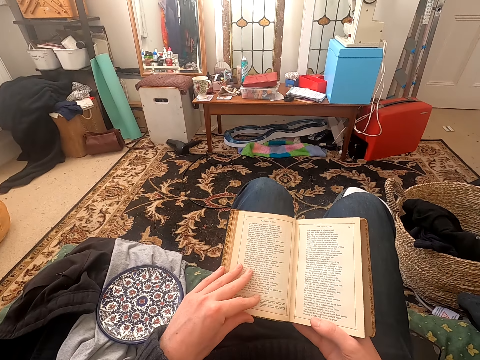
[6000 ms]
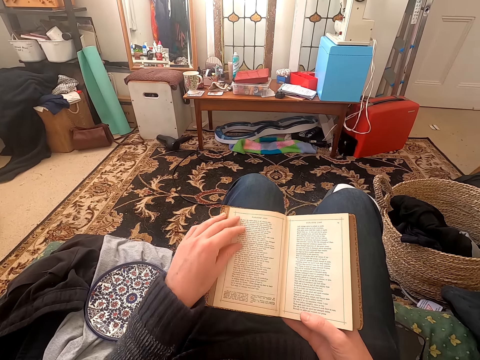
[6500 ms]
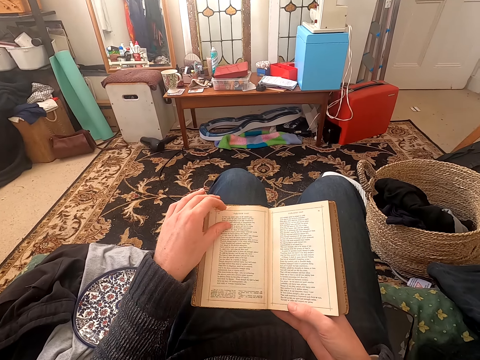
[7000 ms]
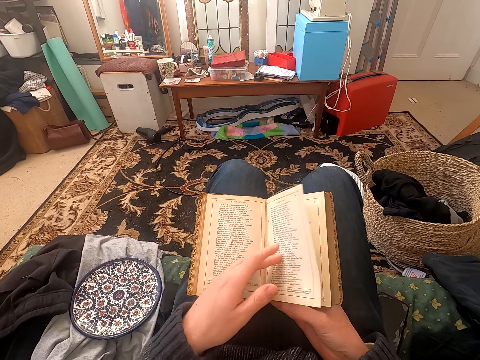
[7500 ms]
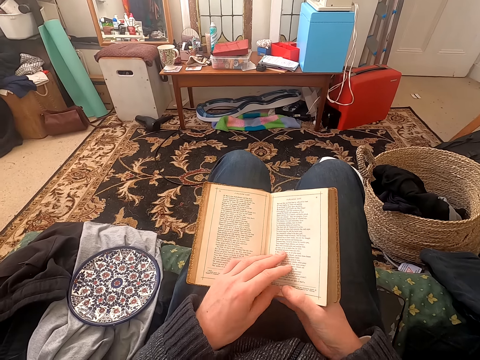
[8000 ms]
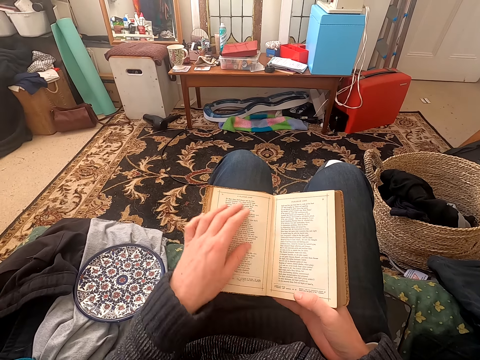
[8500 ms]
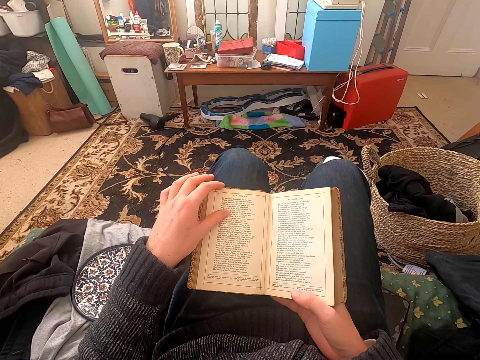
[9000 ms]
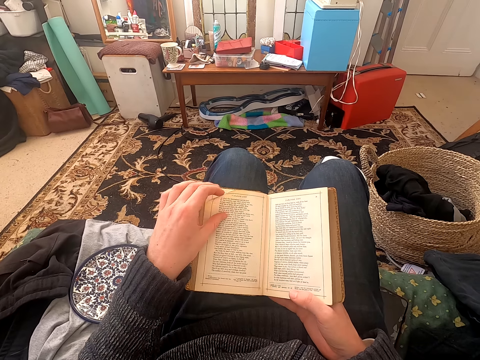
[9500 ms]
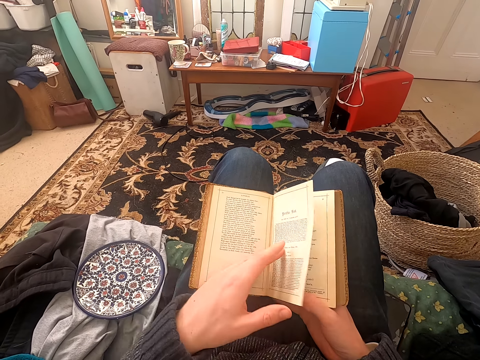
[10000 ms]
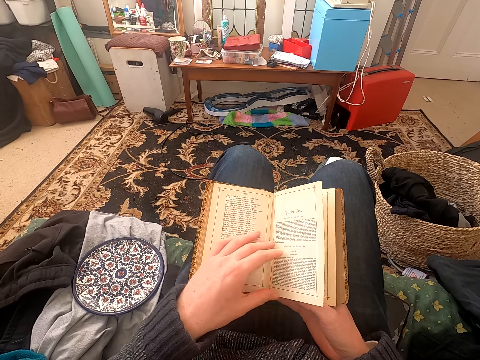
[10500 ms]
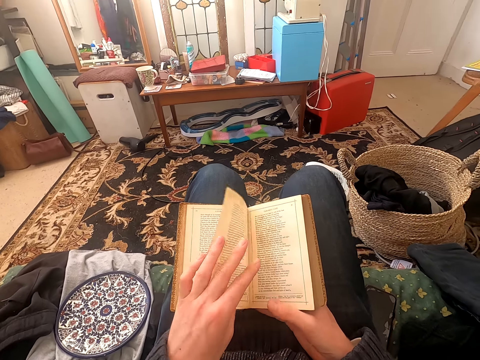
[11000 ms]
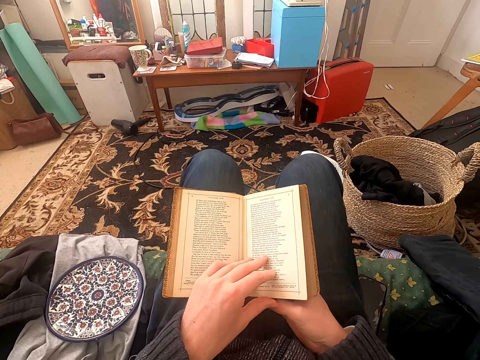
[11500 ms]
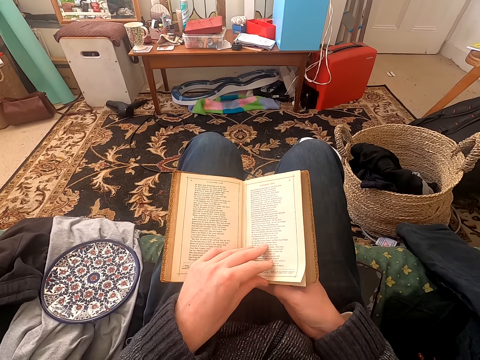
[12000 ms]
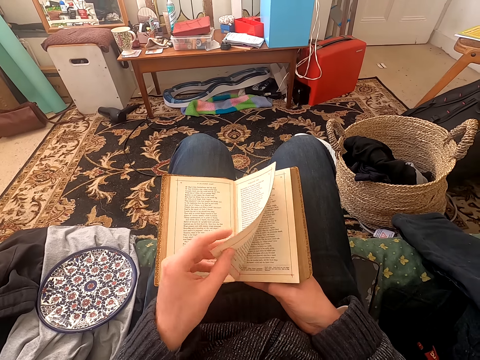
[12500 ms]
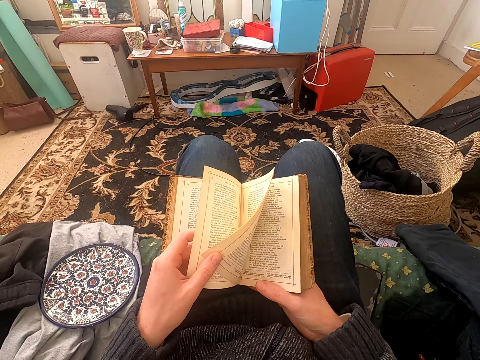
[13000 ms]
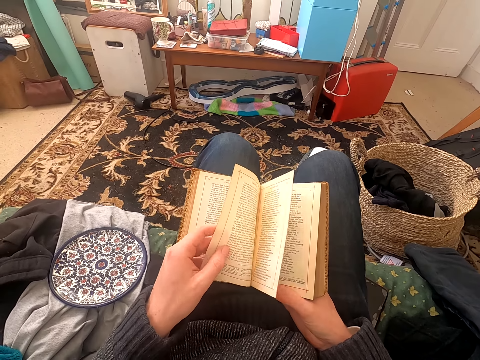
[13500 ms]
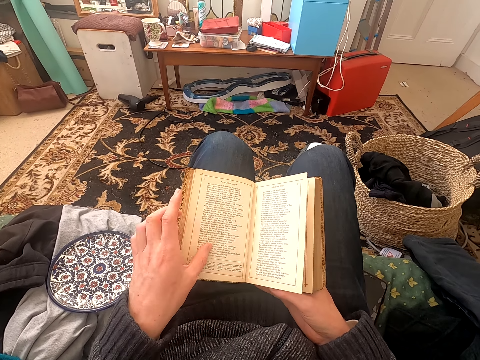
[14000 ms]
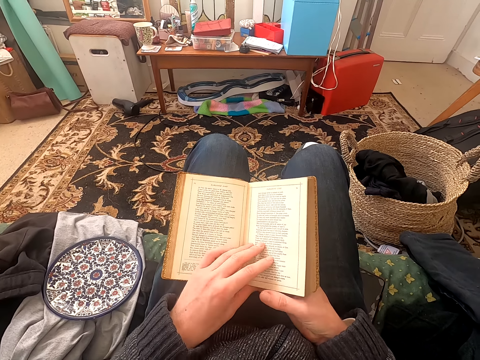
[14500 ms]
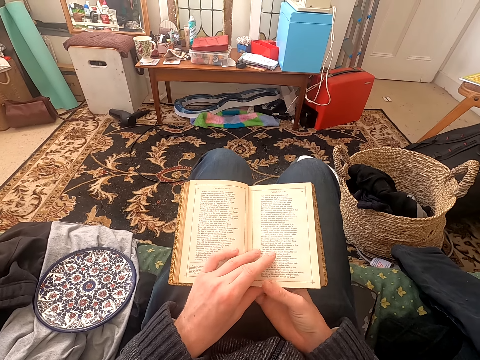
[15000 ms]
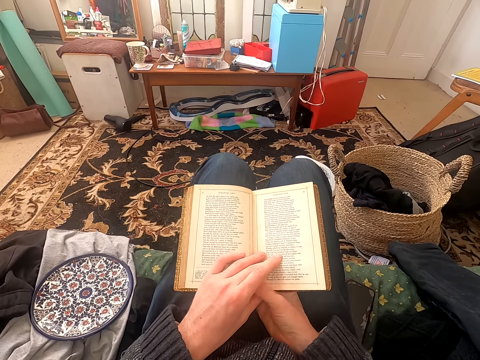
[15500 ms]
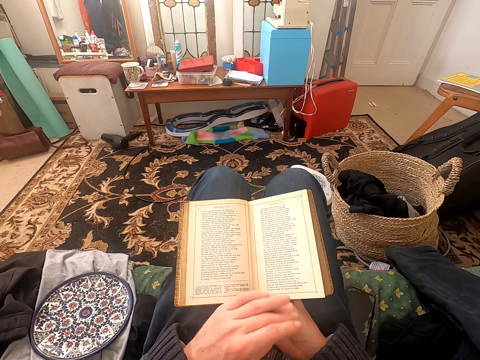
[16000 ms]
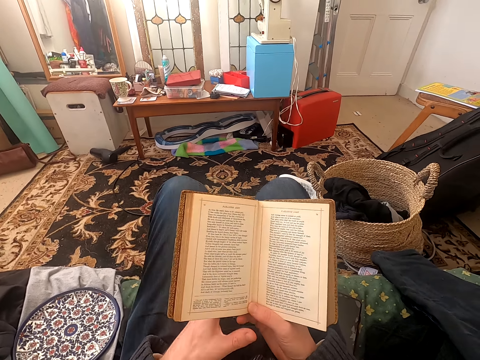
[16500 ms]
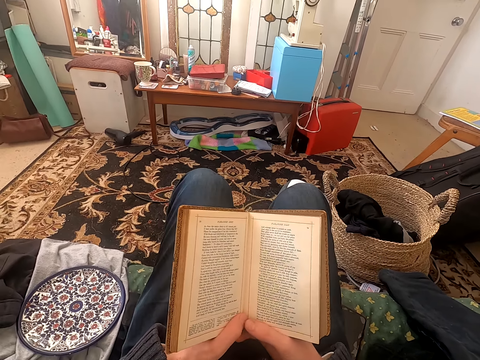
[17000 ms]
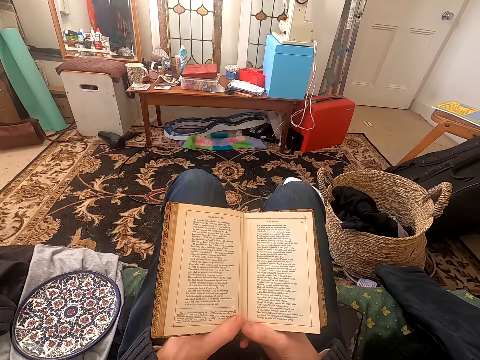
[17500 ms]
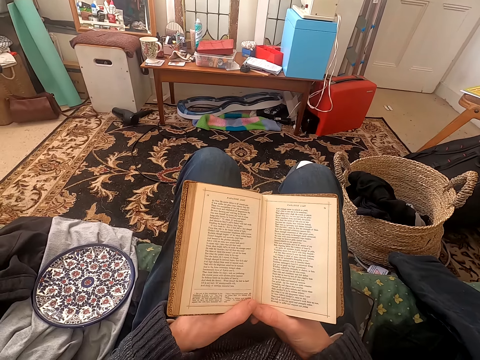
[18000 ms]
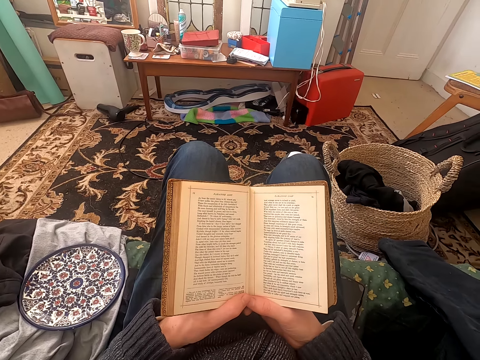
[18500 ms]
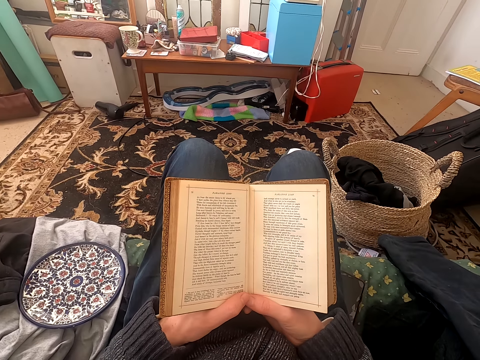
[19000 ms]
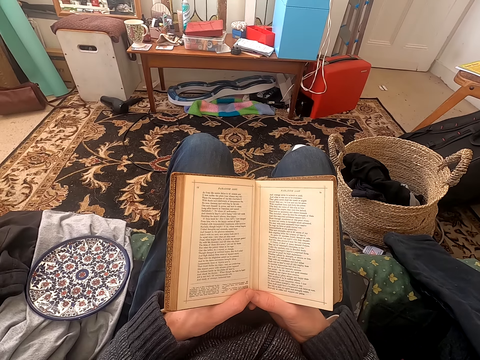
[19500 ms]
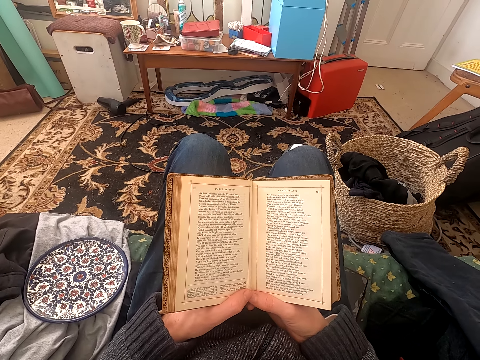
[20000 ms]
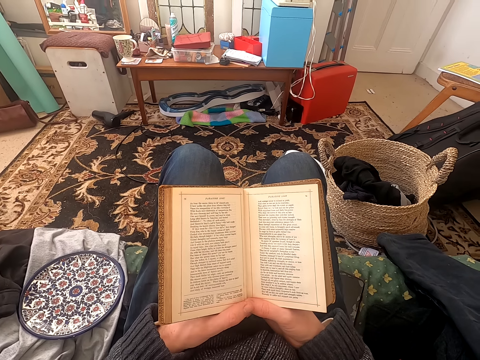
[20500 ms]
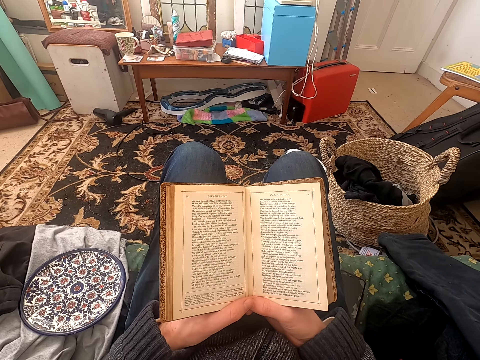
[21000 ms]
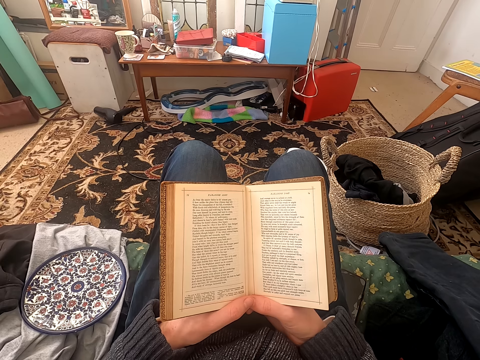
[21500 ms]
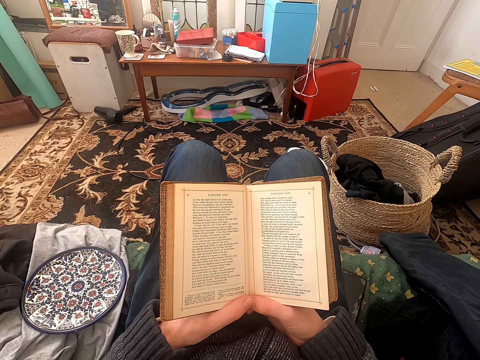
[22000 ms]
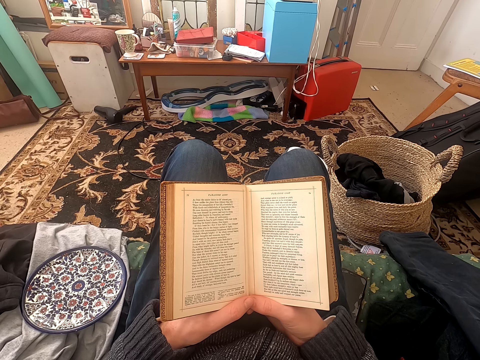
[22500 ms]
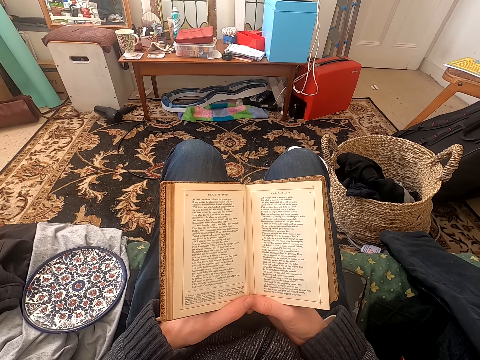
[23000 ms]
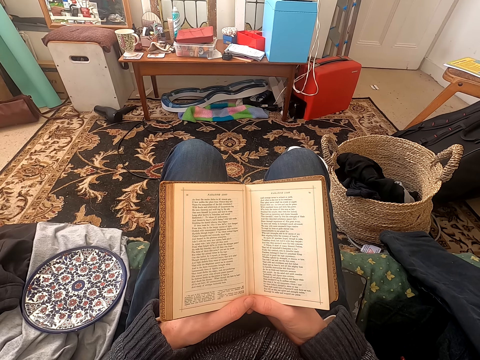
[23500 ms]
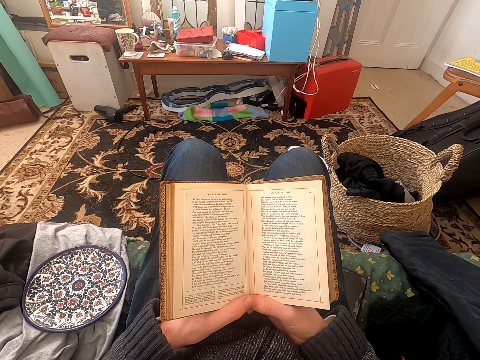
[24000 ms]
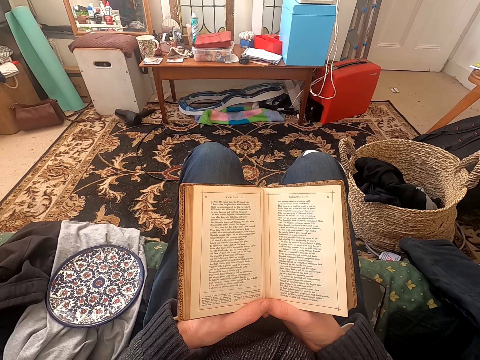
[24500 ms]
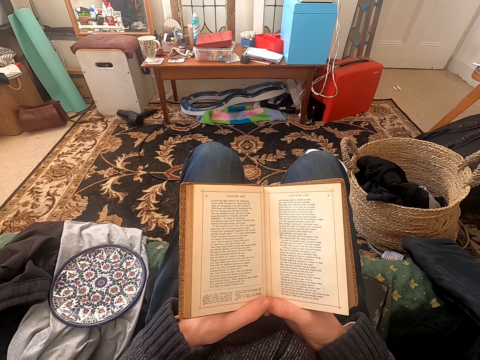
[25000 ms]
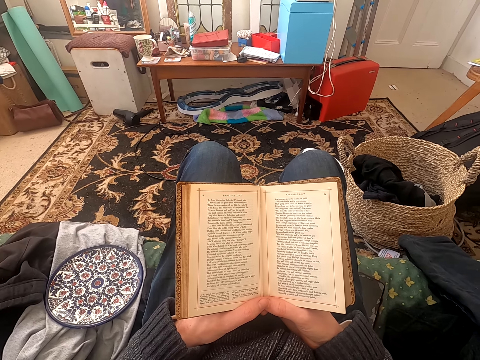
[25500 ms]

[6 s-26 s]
The camera wearer turns over pages of the book. They look at the book. They open the page. They look at the book. They hold the book with both hands. They read the book.

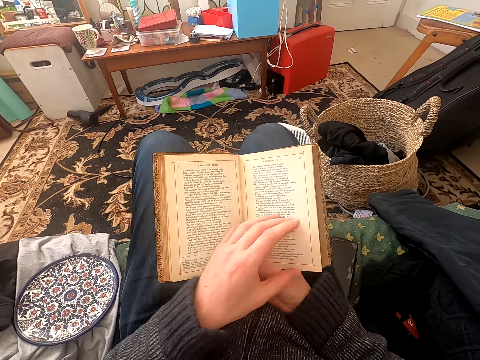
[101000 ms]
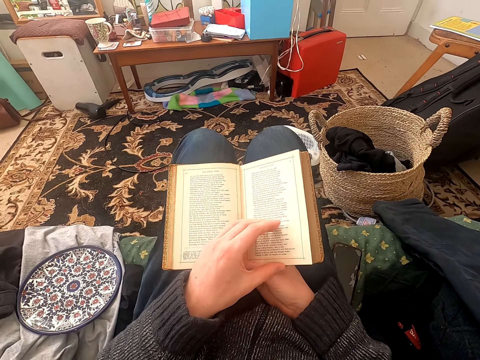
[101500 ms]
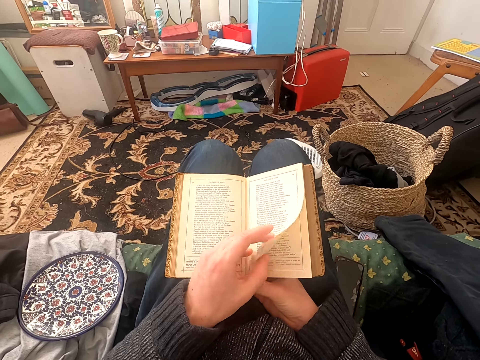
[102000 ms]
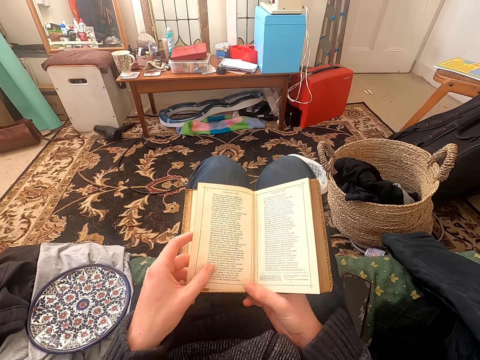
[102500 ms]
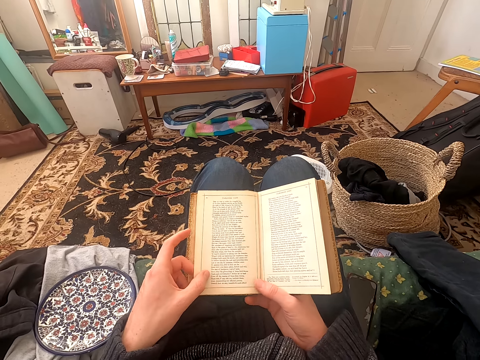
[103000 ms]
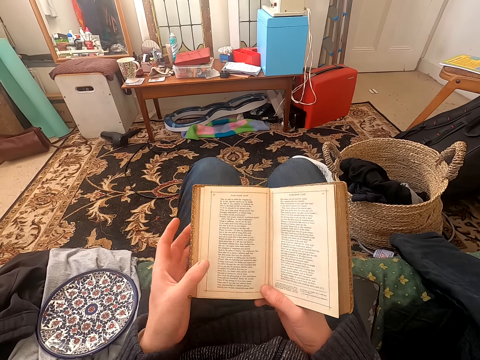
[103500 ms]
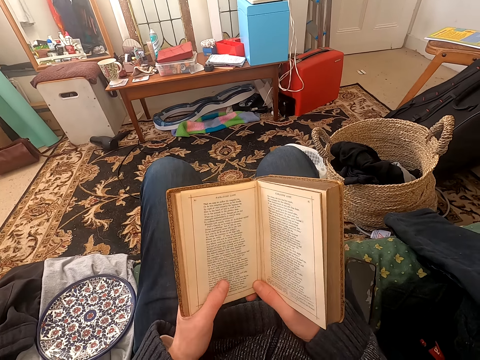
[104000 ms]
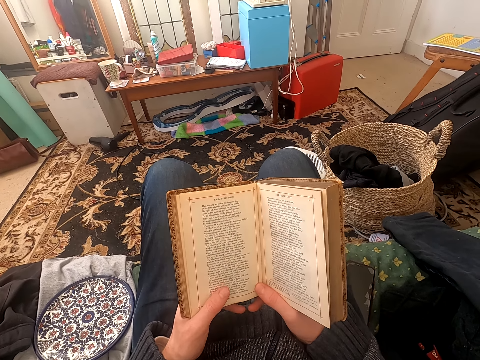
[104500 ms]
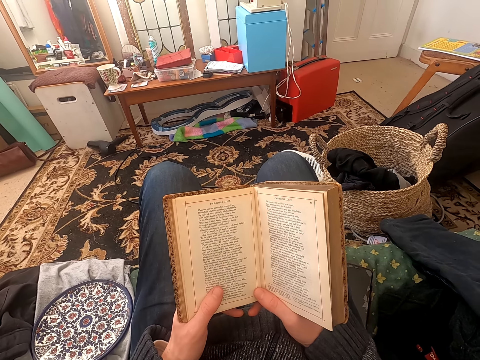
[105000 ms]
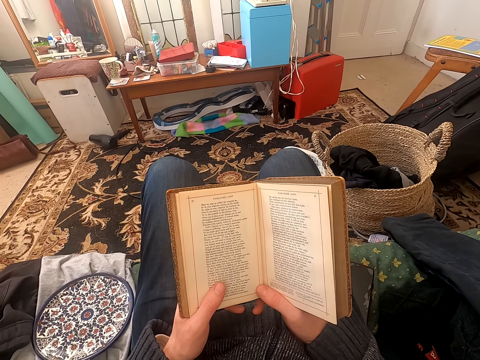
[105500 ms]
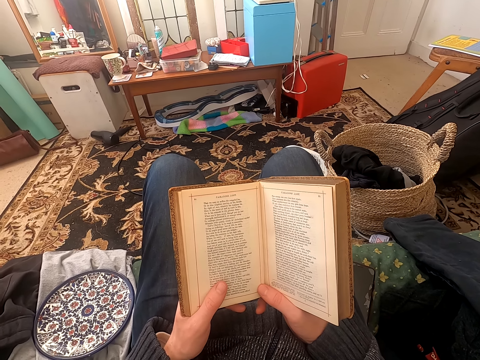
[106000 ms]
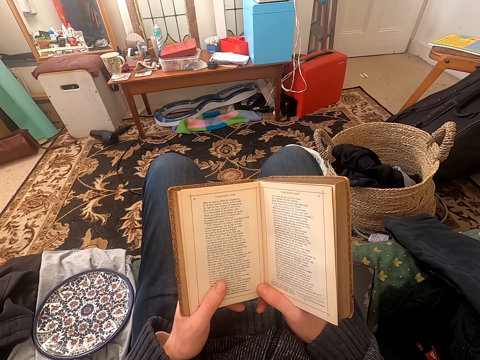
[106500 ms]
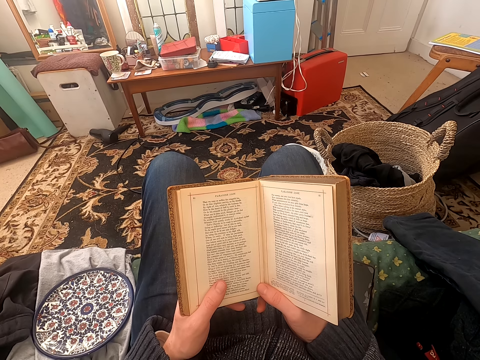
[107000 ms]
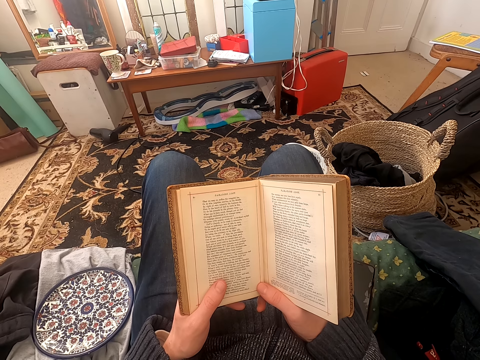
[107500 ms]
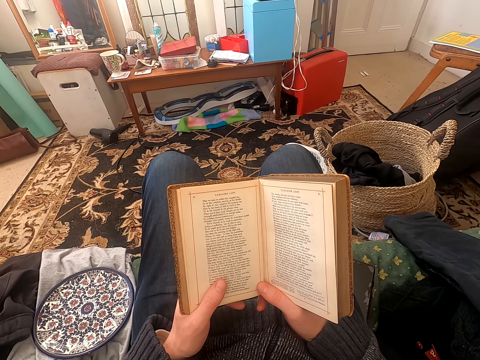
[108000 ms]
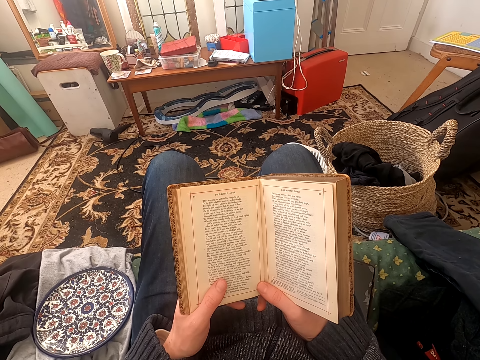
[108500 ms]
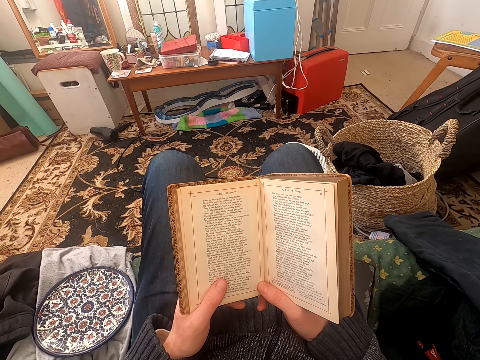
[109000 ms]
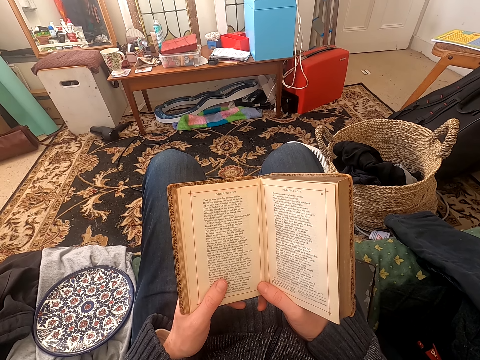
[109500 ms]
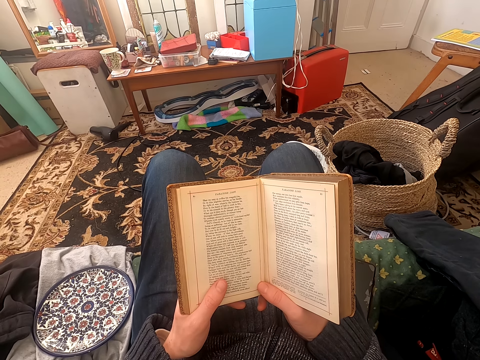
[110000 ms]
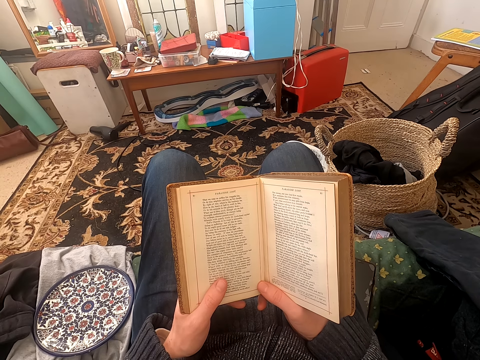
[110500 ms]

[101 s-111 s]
The camera wearer turns over a page of the book. They read the book.
